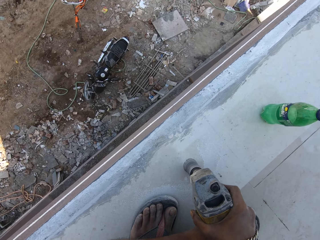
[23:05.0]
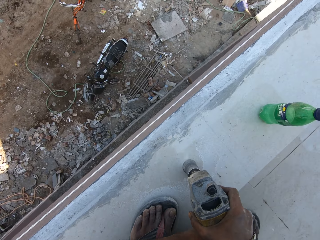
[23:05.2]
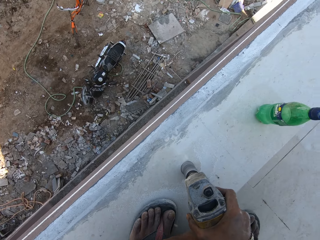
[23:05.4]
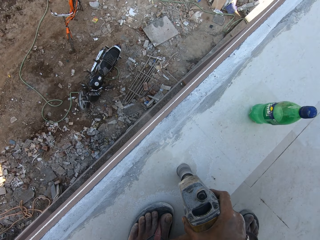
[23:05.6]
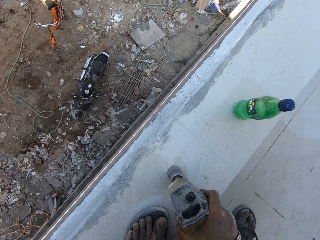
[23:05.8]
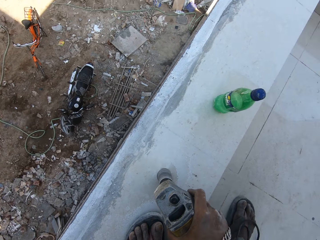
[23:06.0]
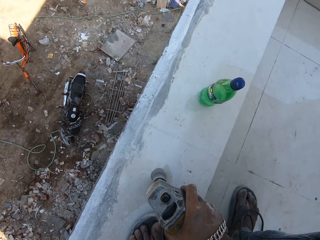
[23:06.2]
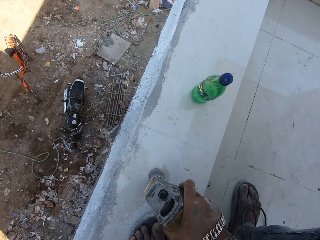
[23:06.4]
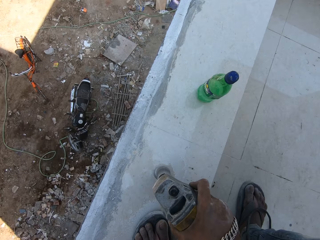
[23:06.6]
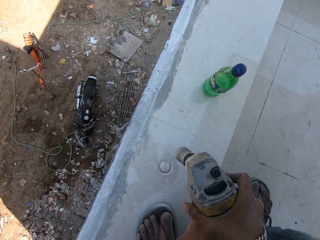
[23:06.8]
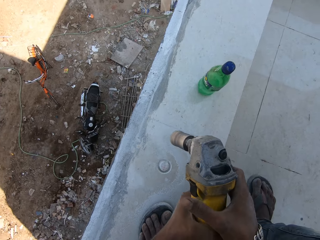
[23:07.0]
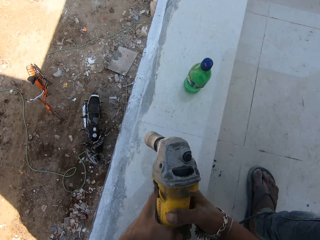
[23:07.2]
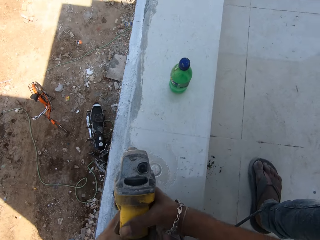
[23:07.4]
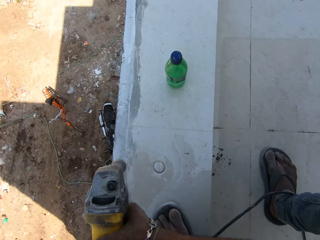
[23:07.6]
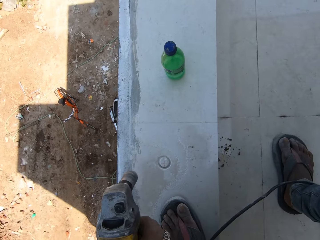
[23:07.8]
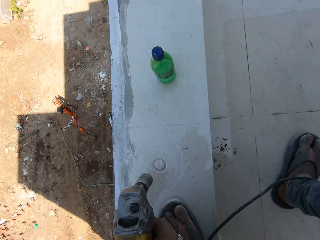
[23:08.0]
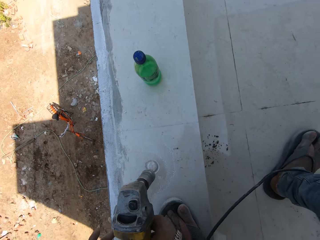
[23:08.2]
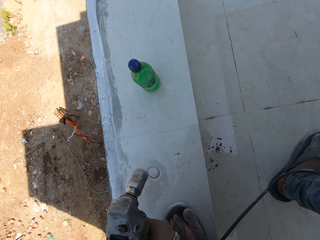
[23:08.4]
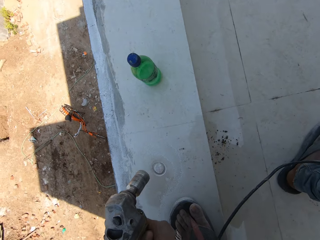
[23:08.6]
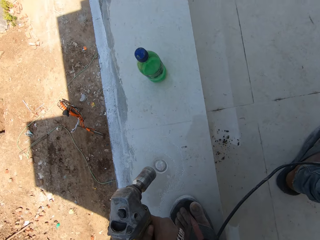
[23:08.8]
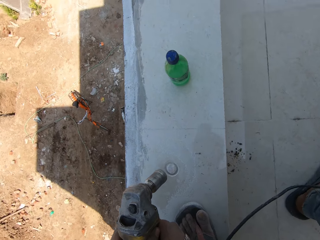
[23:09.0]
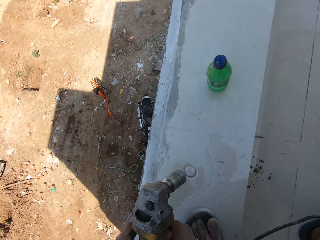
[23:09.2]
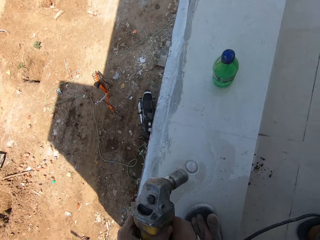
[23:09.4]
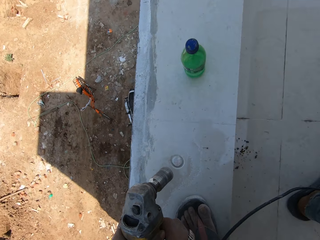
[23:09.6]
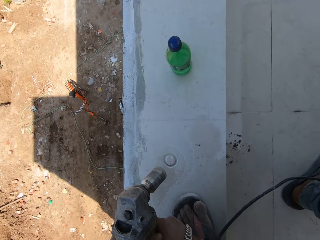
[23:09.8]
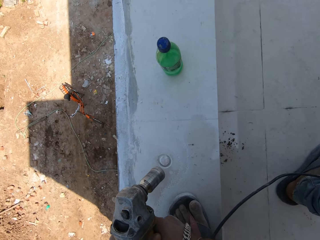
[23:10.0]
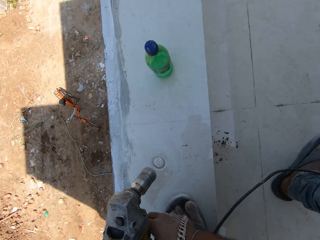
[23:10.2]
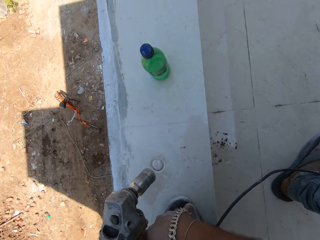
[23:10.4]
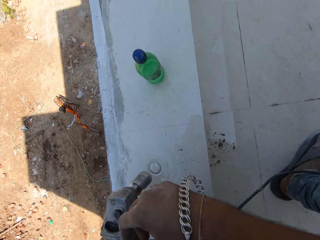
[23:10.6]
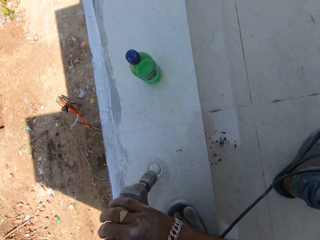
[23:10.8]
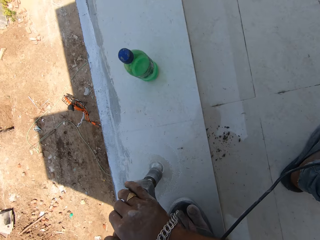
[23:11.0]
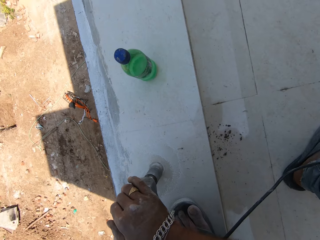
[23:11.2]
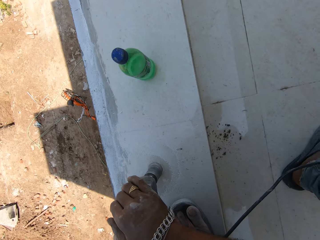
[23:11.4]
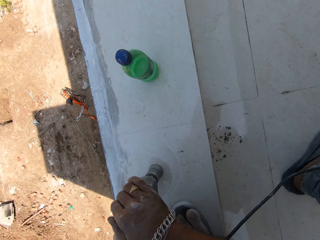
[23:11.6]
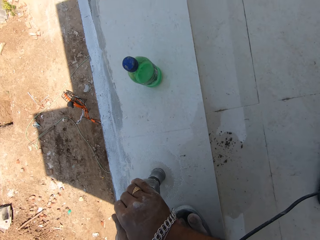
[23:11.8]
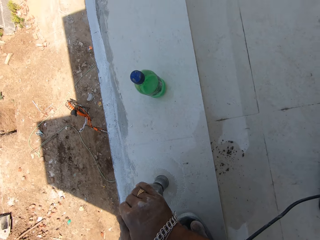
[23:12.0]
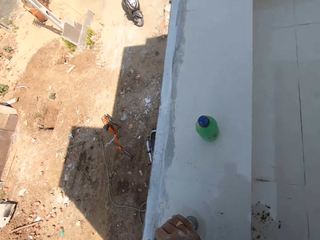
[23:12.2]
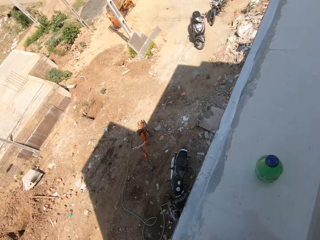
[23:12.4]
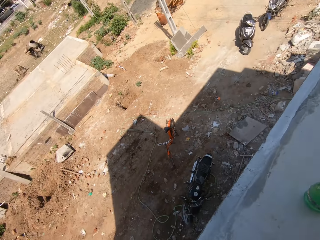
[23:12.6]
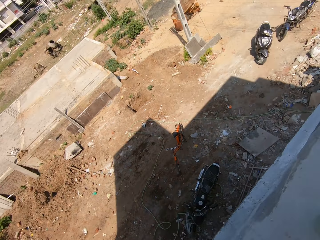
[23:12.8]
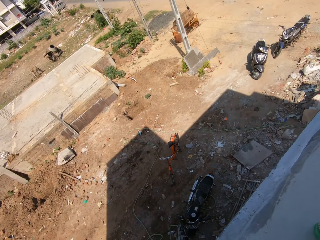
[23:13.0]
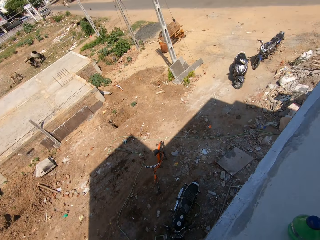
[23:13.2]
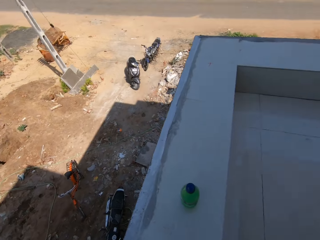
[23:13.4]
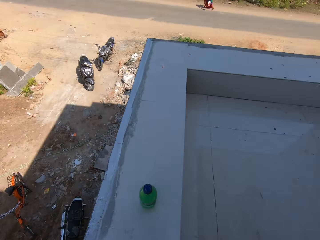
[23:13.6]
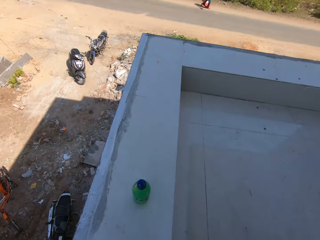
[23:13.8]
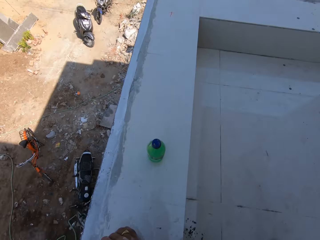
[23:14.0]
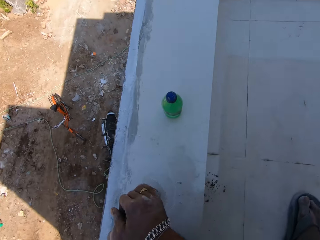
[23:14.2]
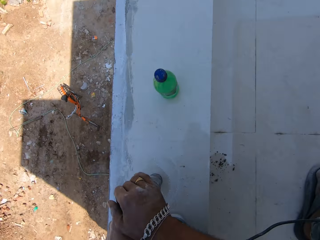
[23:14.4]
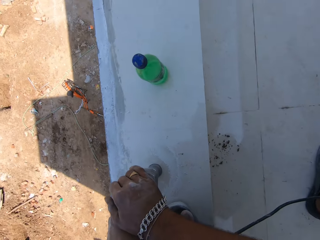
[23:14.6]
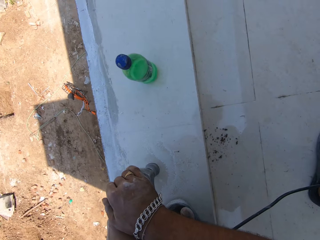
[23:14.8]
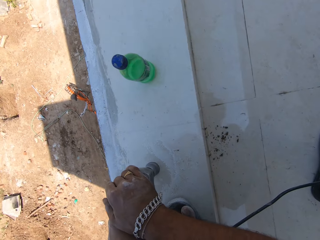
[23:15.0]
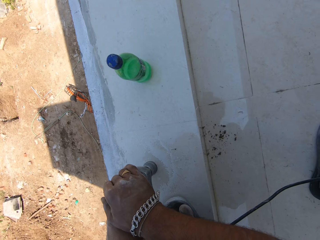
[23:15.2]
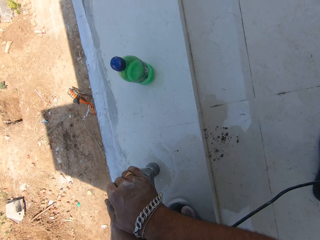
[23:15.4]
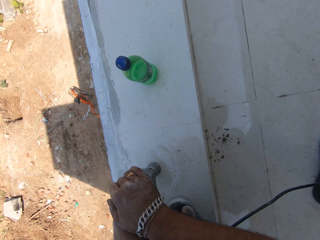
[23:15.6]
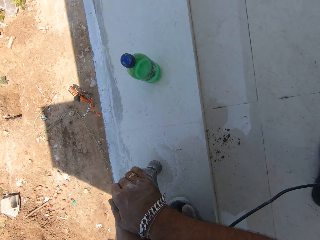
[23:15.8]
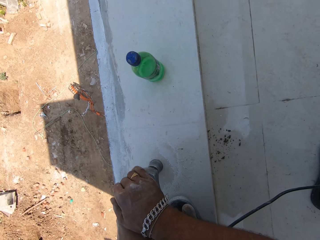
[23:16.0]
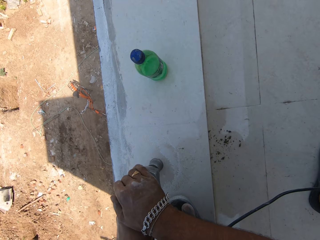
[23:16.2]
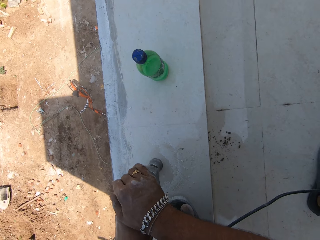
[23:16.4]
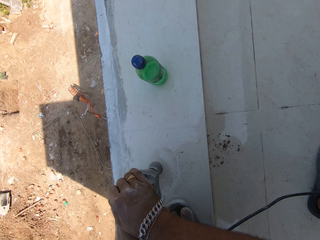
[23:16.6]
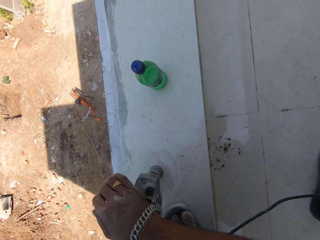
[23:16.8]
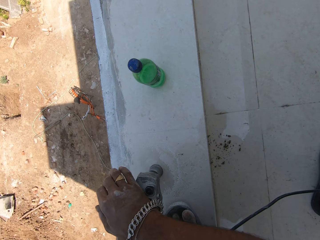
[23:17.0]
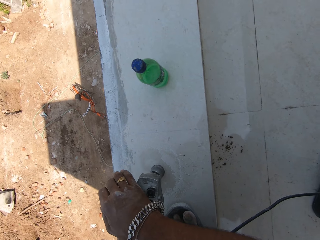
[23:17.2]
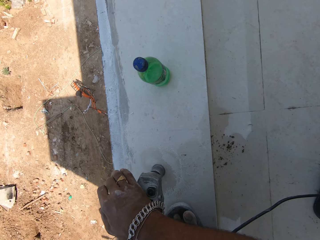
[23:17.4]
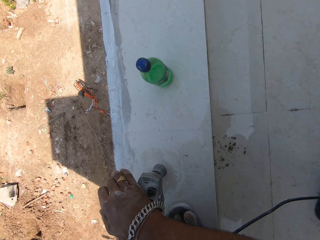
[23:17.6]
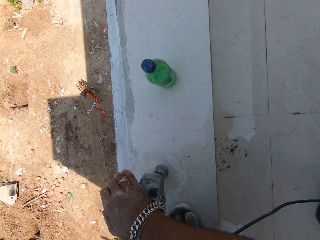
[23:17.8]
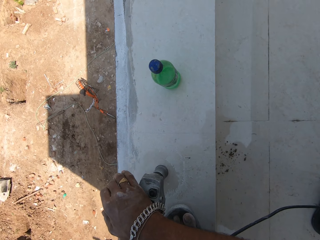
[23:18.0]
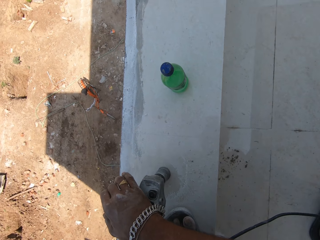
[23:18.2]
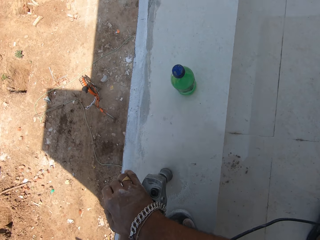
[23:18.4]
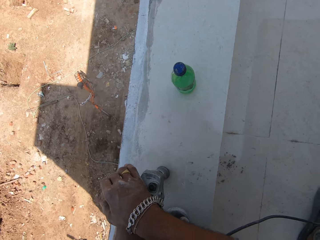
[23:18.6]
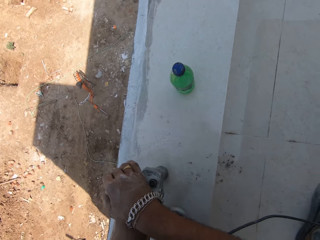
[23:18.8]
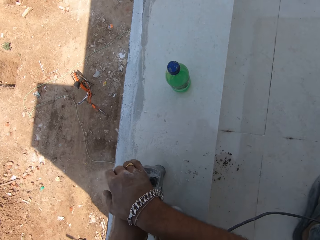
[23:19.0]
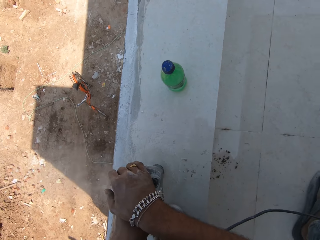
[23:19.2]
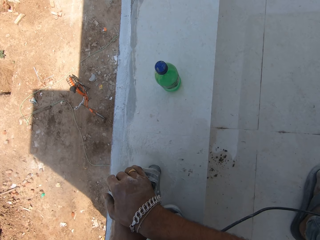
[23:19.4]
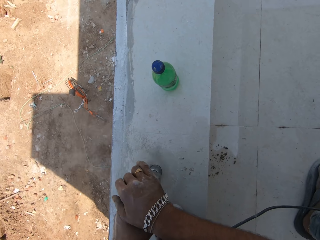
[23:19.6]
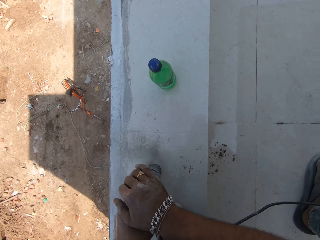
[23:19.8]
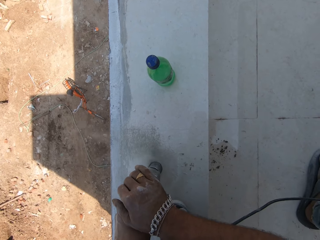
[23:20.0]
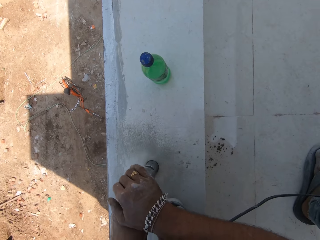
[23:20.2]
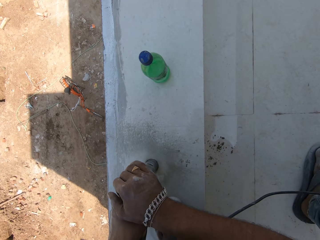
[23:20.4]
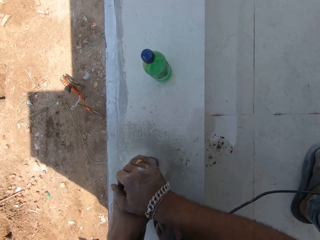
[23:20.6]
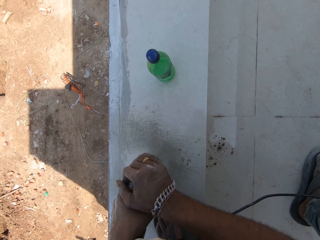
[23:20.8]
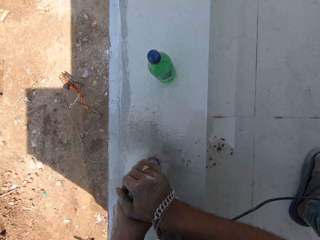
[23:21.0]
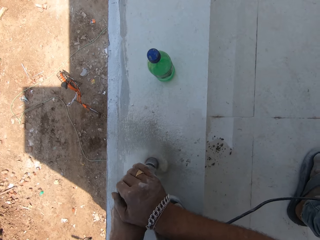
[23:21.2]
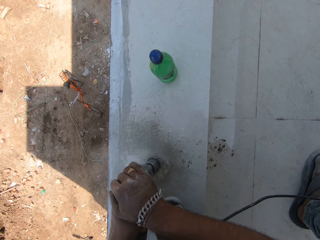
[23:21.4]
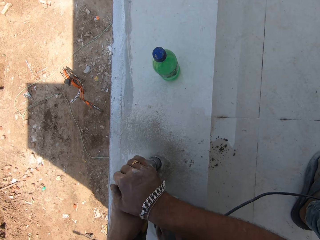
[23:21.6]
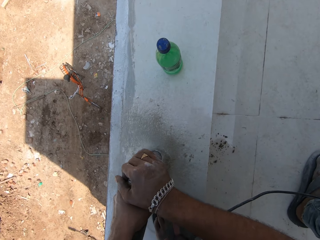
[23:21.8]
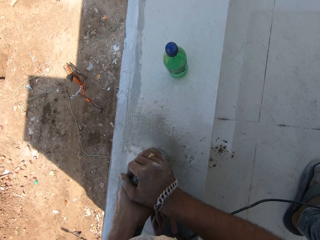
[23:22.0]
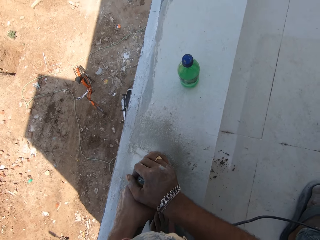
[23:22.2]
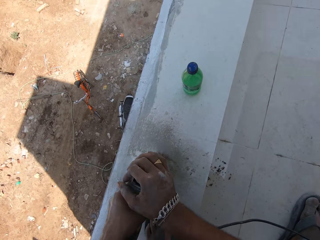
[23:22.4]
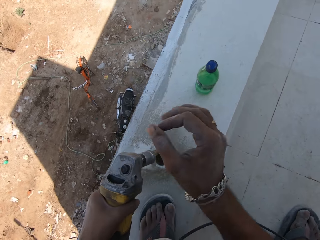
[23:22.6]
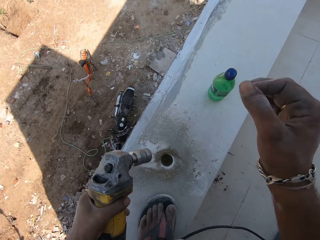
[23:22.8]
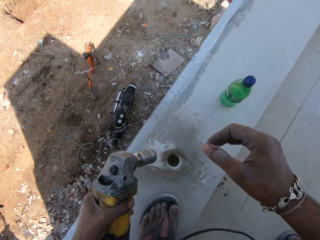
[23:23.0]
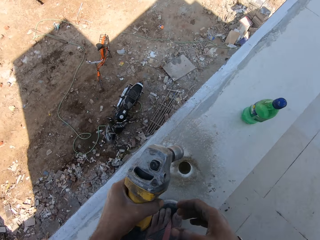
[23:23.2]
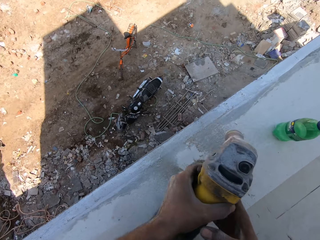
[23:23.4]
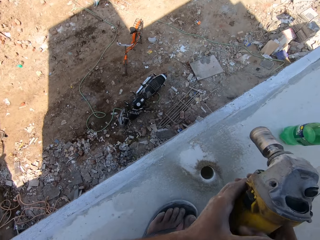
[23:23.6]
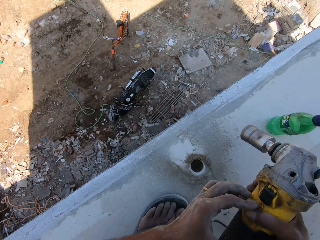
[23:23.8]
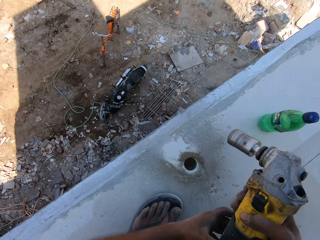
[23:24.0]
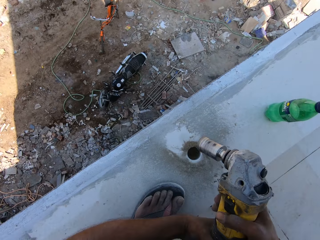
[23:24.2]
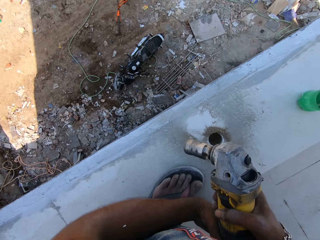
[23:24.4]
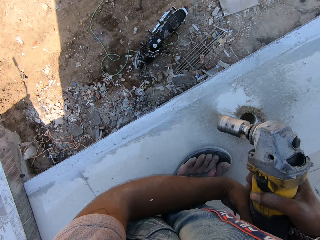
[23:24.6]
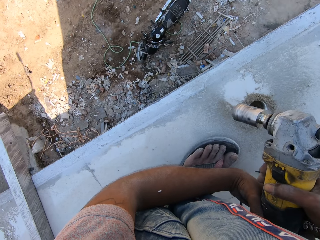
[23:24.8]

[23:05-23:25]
The camera wearer adjusts the tile driller in his hands. He drills the tiled pavement with the tile driller in his hands. He holds the tile driller with his left hand. He passes the tile driller from his left hand to his right hand.

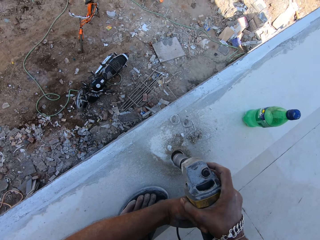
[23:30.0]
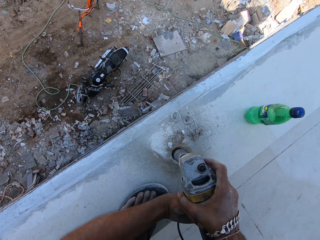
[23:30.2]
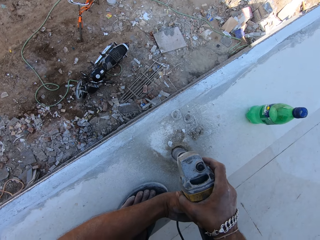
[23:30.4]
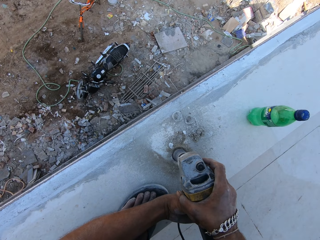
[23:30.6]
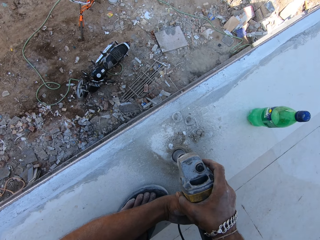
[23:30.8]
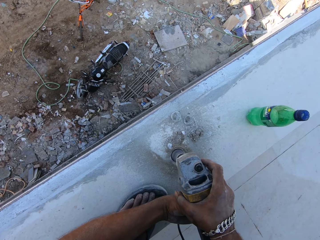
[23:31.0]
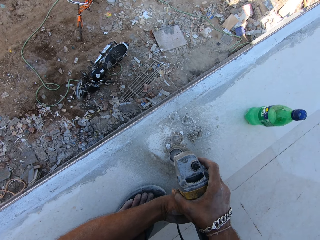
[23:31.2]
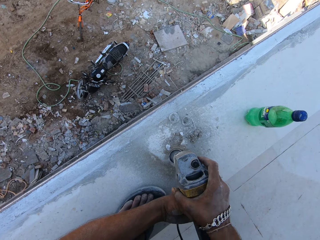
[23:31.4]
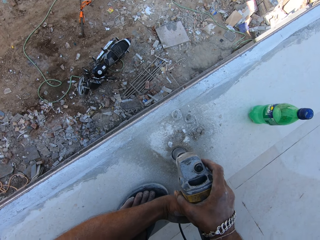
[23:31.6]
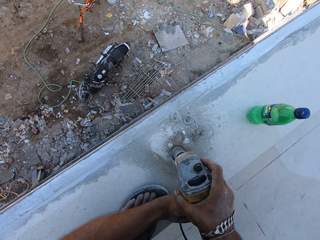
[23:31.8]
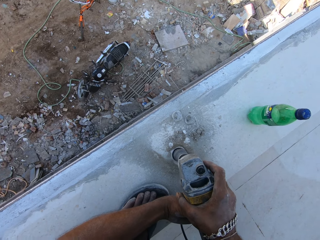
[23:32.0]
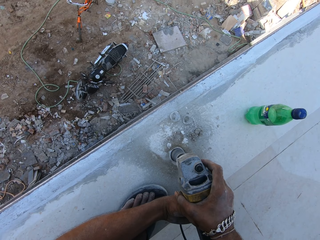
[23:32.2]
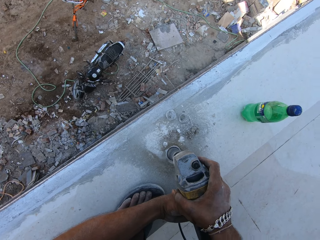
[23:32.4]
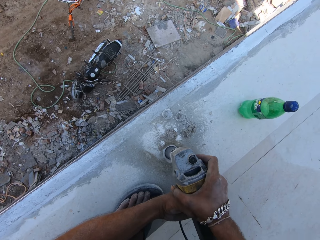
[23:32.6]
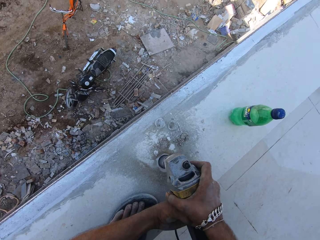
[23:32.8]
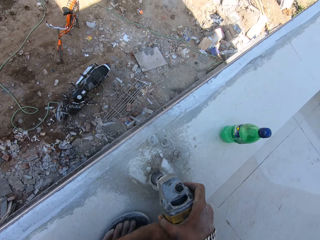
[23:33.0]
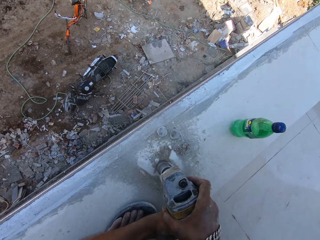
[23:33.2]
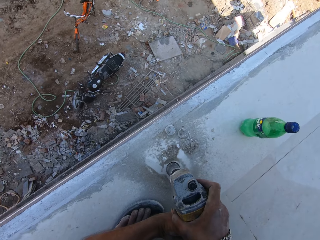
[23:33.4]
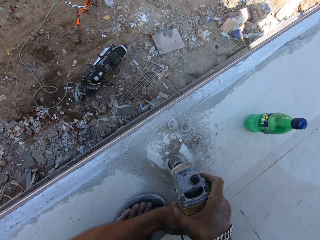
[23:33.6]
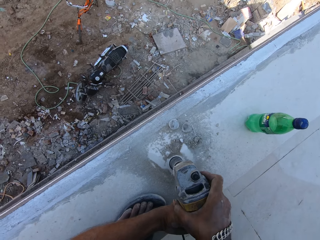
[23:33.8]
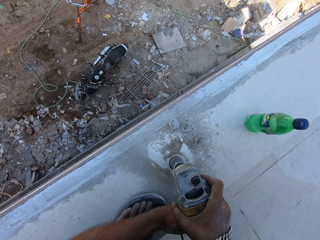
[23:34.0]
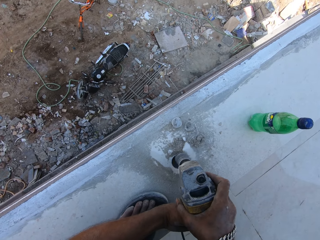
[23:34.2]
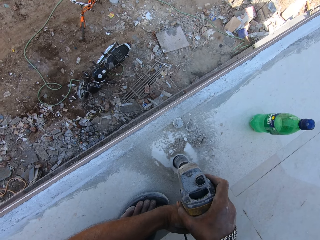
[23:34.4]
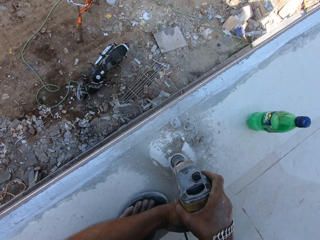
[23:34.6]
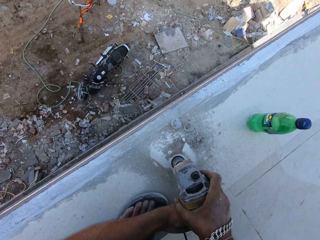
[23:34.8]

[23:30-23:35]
The camera wearer drills the tiled pavement with the tile driller in his hands.
